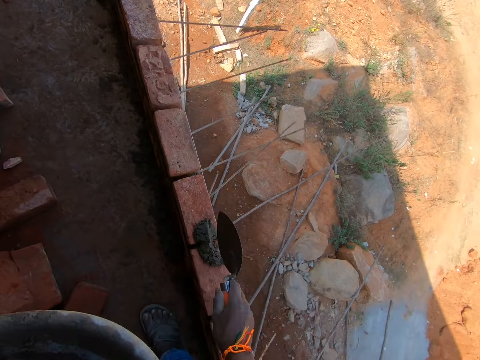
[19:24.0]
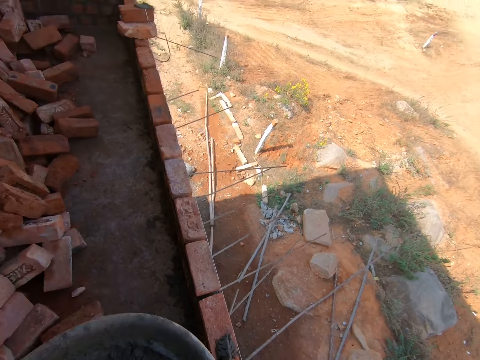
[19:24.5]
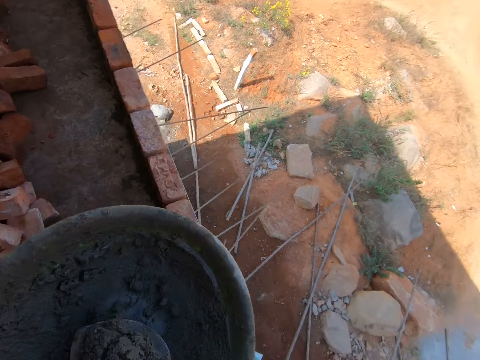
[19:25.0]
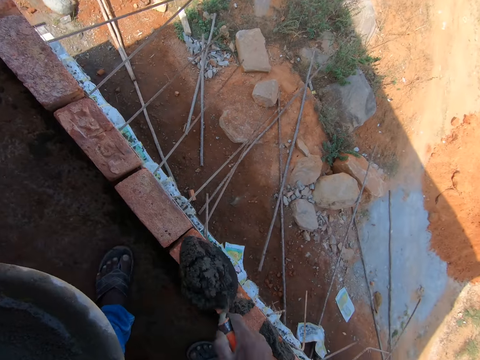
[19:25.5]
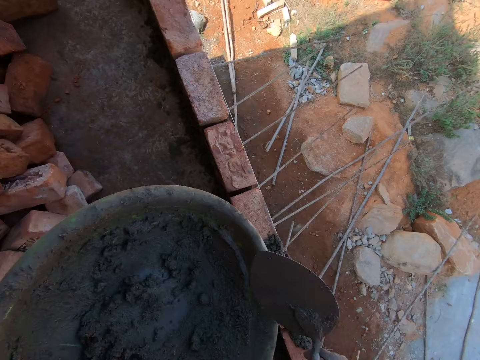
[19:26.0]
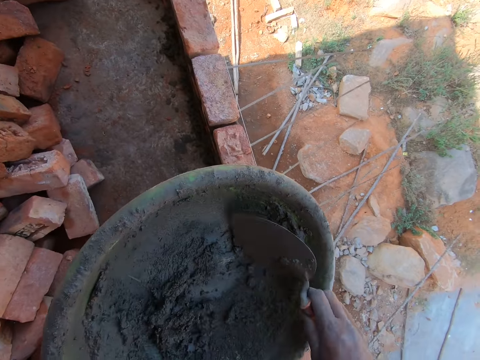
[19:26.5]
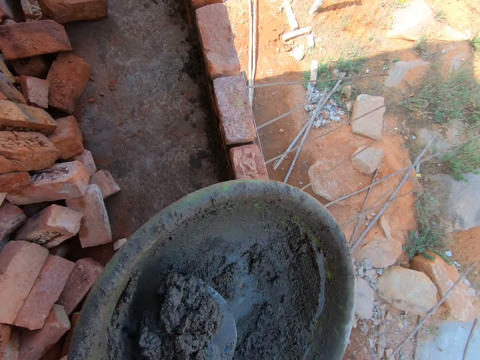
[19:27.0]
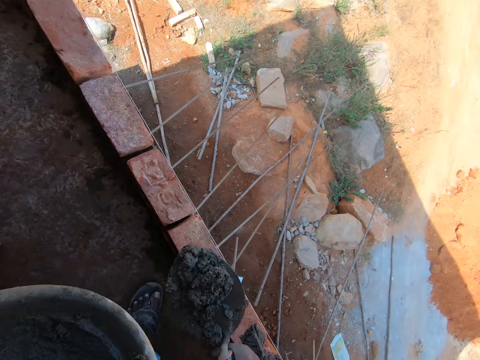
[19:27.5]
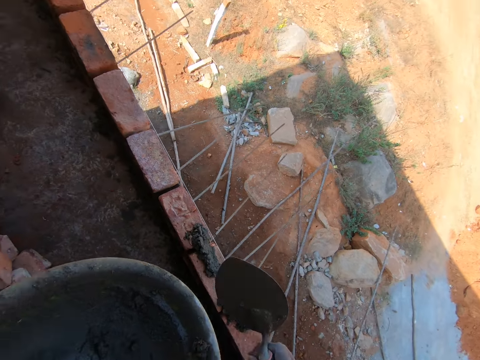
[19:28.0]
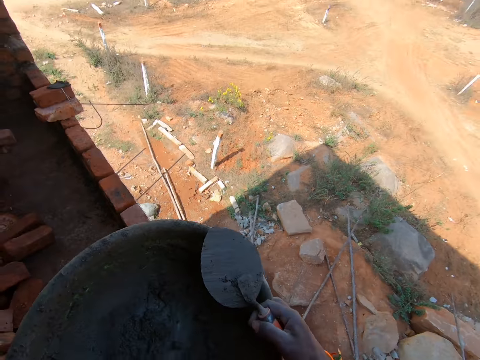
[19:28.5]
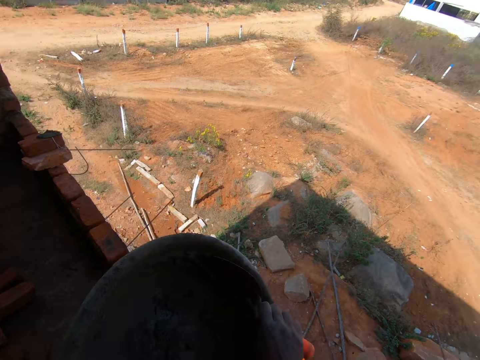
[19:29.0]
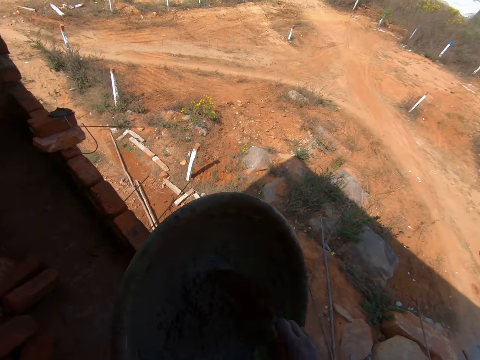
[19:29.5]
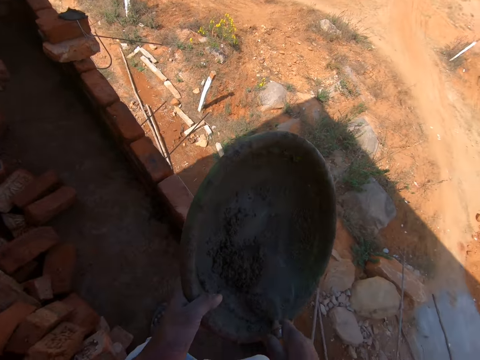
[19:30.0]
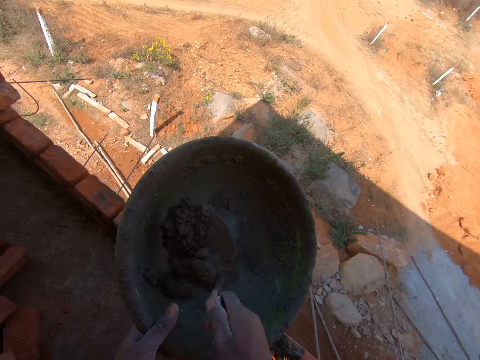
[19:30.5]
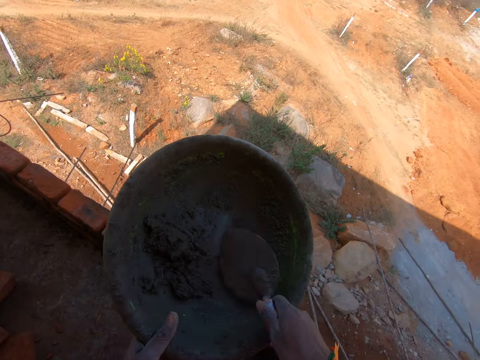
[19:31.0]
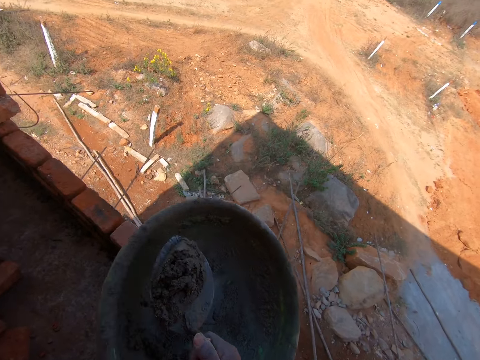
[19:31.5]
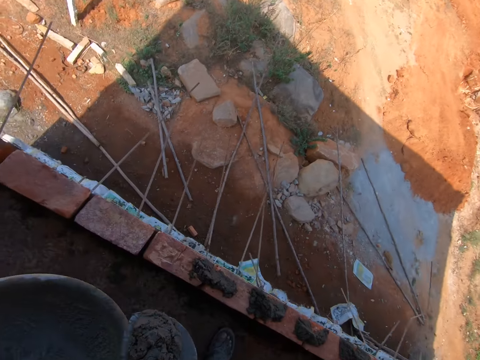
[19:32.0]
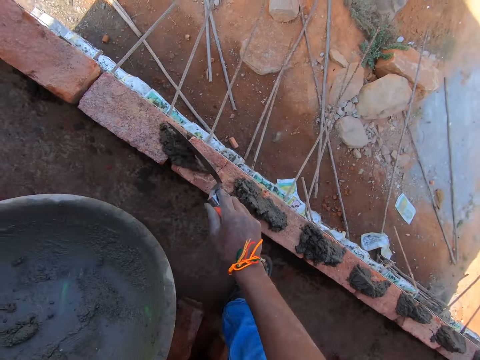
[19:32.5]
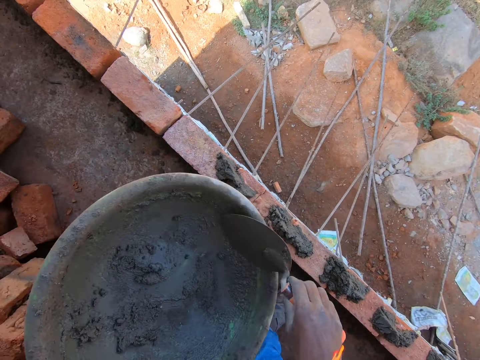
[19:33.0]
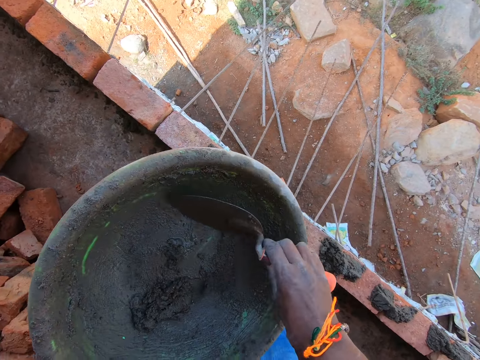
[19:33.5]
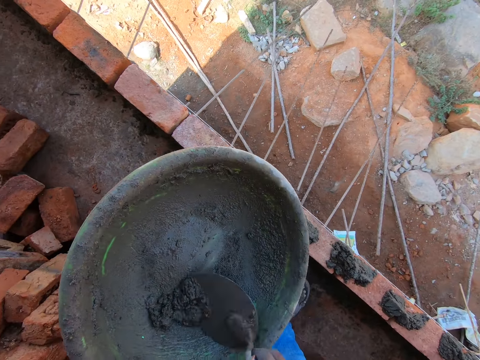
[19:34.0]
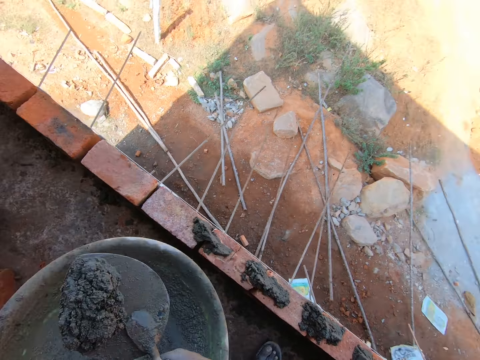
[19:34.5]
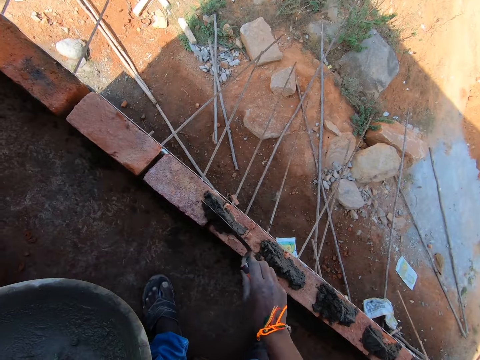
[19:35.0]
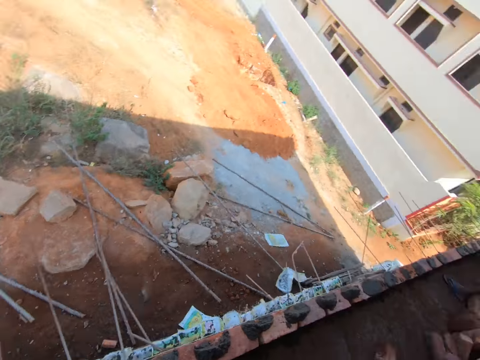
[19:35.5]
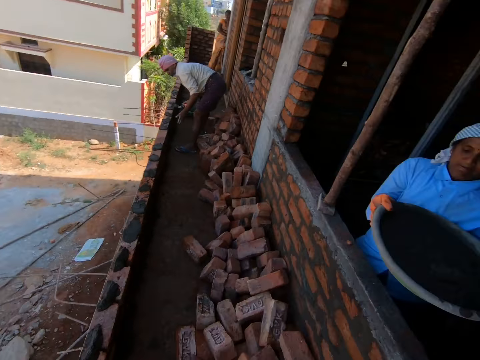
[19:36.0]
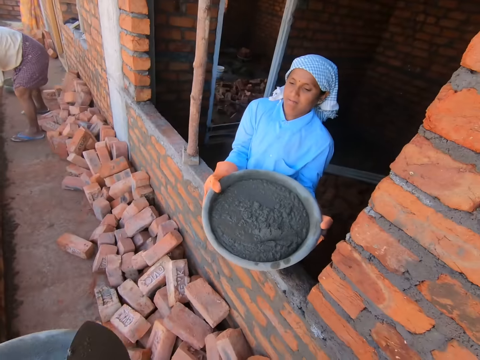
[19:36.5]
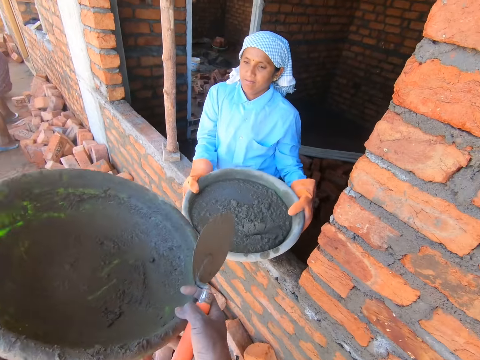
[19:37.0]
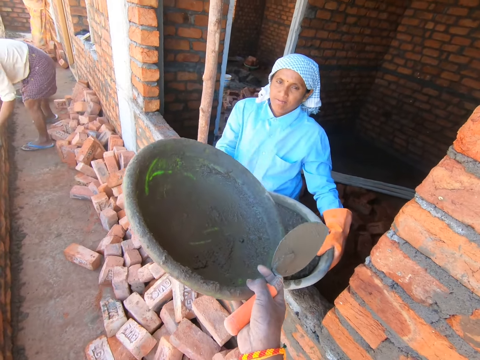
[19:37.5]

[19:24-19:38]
The camera wearer fills the gap between the bricks with a mortar. They scoop the mortar in the cement bowl with a trowel. They fill the gap between the bricks with the mortar. They scoop the mortar in the cement bowl with the trowel. They fill the gap between the bricks with the mortar. They scoop the mortar in the cement bowl with the trowel. They fill the gap between the bricks with the mortar. They scoop the mortar in the cement bowl with the trowel. They fill the gap between the bricks with the mortar. They look around the compound.

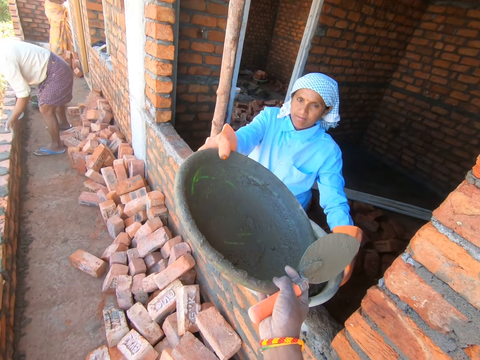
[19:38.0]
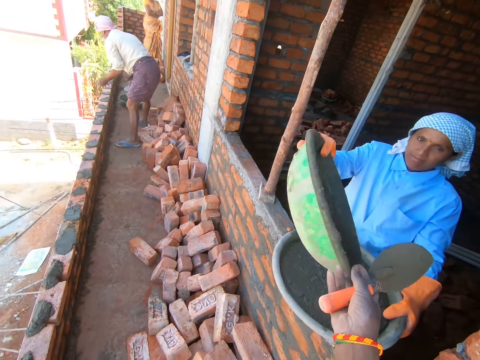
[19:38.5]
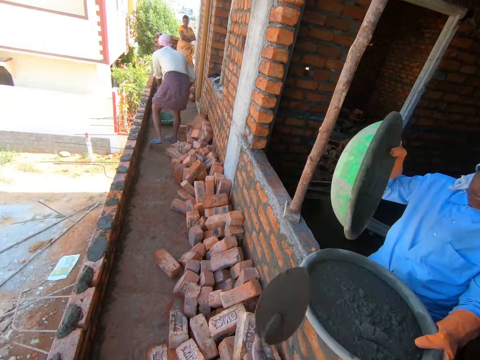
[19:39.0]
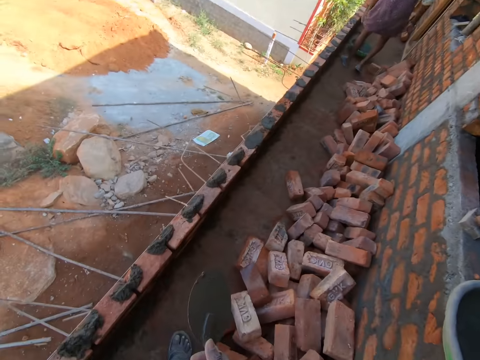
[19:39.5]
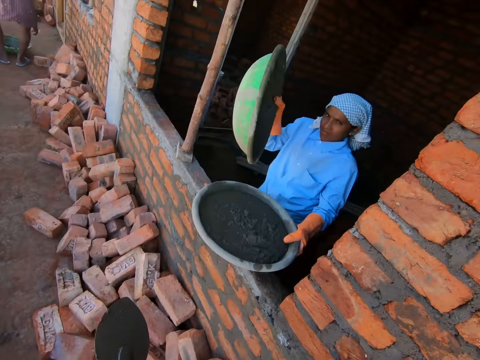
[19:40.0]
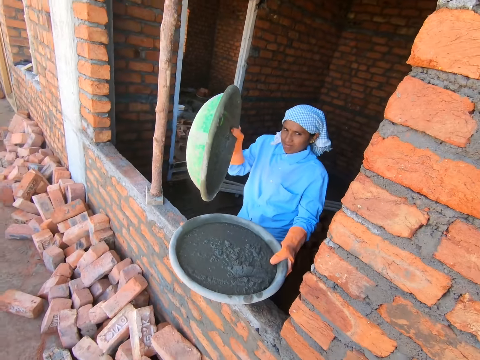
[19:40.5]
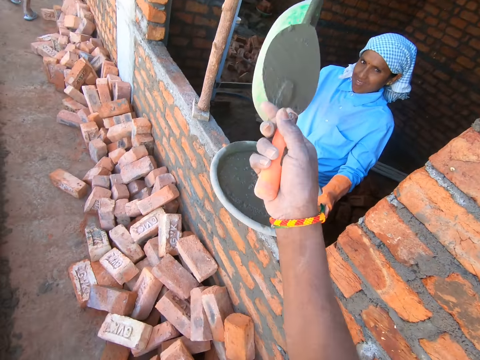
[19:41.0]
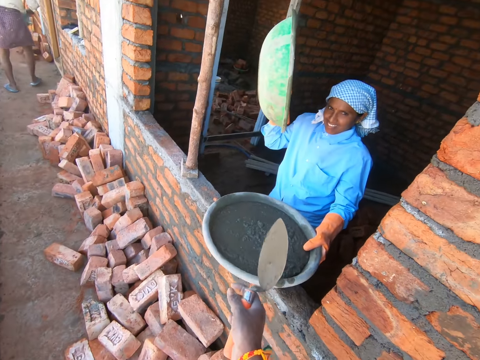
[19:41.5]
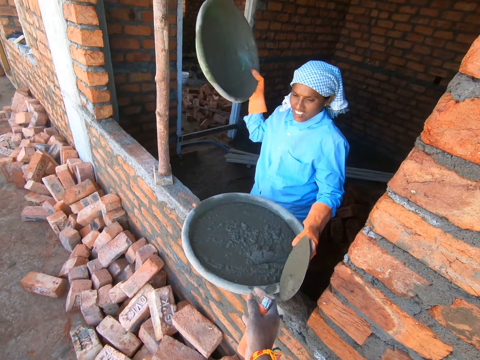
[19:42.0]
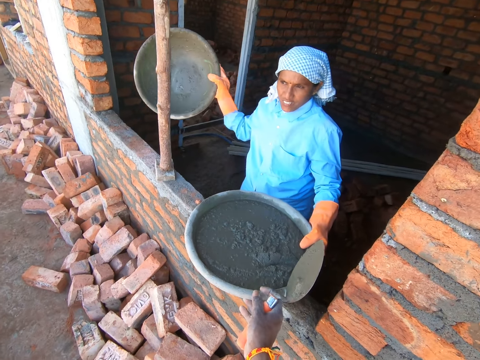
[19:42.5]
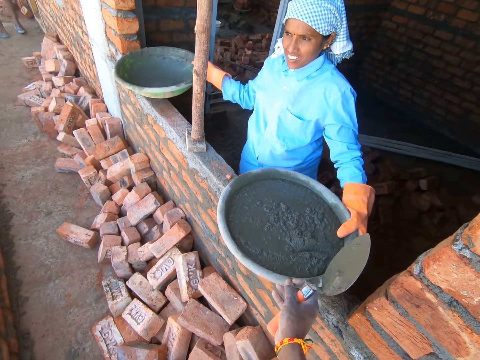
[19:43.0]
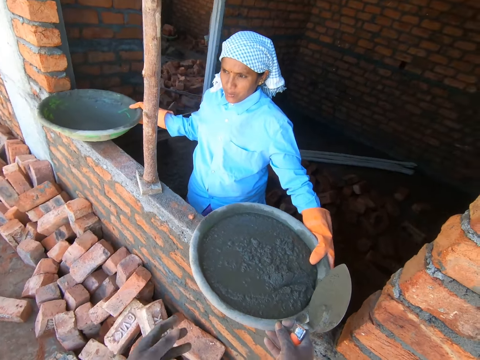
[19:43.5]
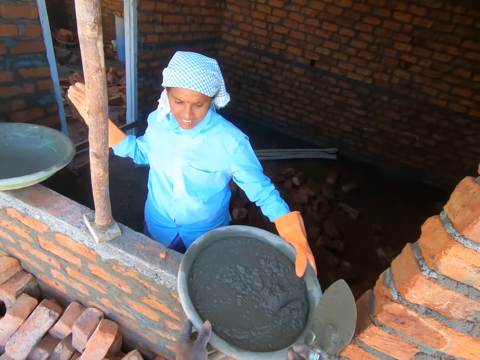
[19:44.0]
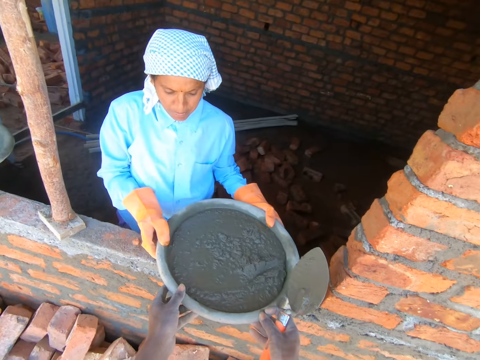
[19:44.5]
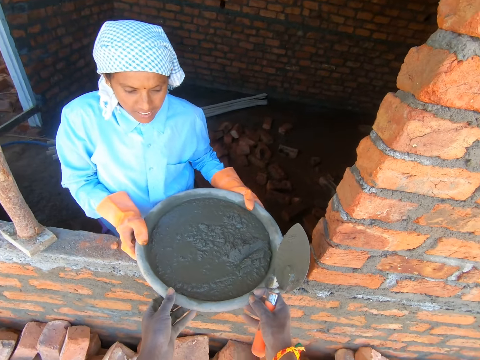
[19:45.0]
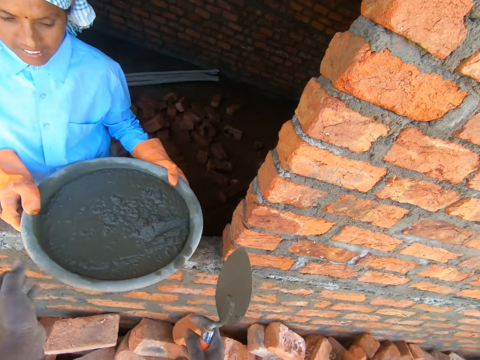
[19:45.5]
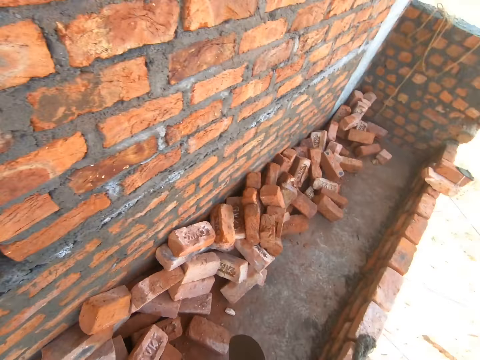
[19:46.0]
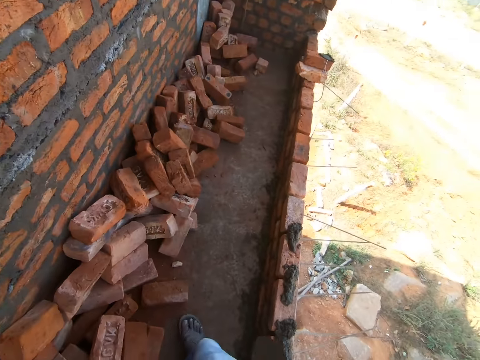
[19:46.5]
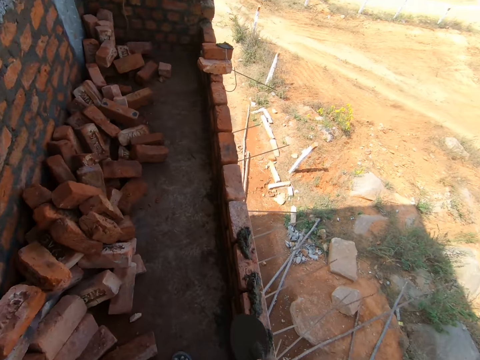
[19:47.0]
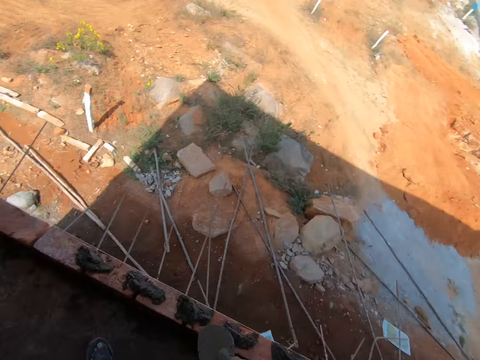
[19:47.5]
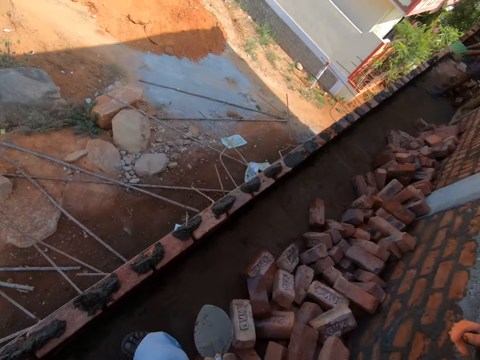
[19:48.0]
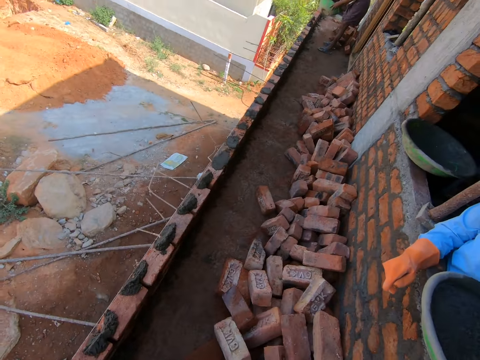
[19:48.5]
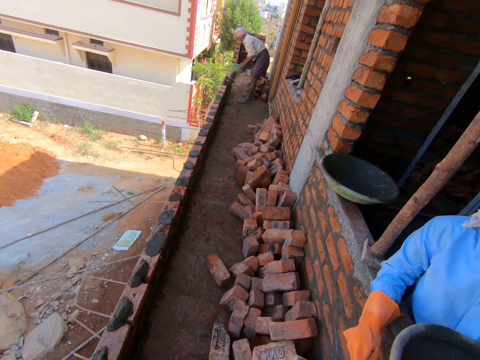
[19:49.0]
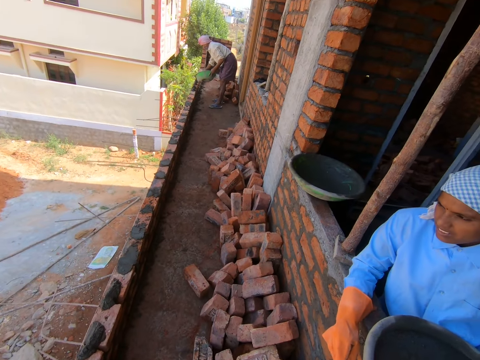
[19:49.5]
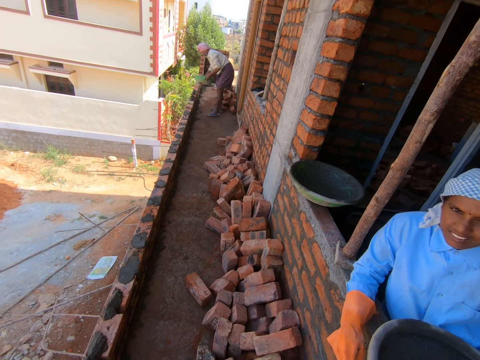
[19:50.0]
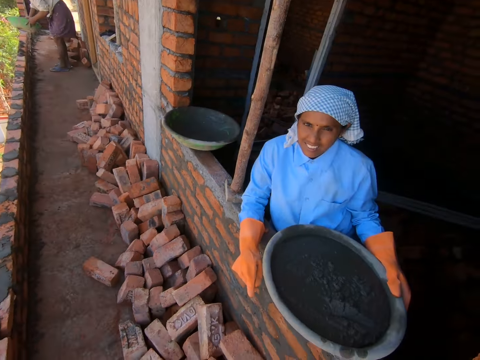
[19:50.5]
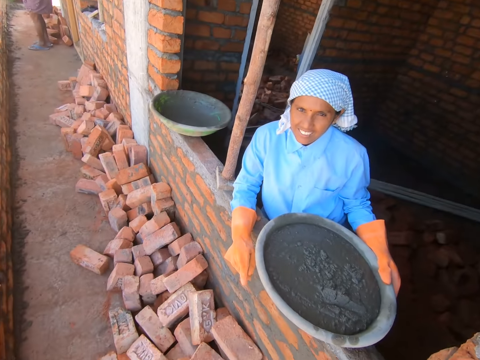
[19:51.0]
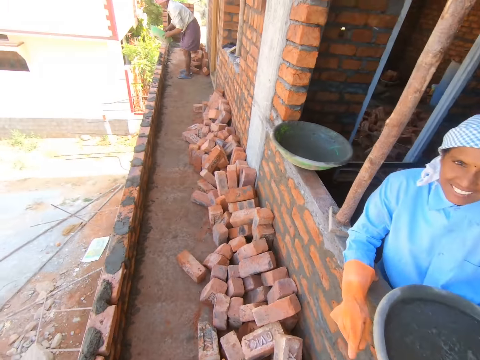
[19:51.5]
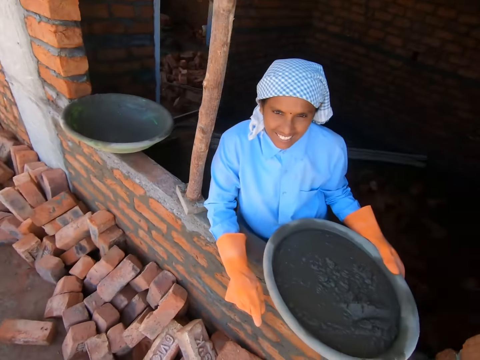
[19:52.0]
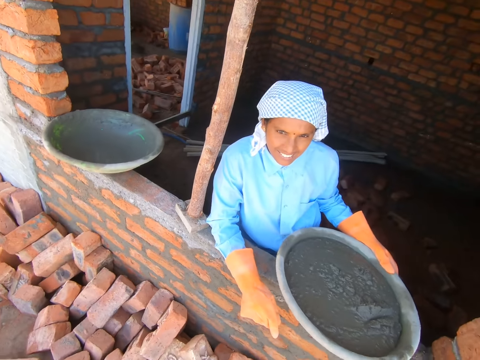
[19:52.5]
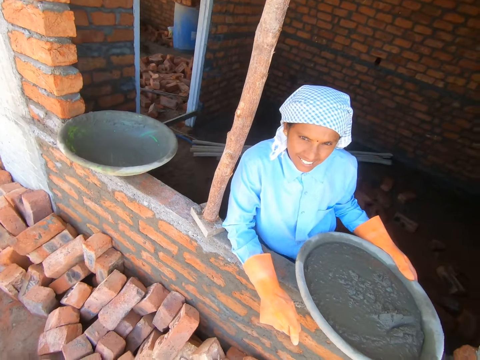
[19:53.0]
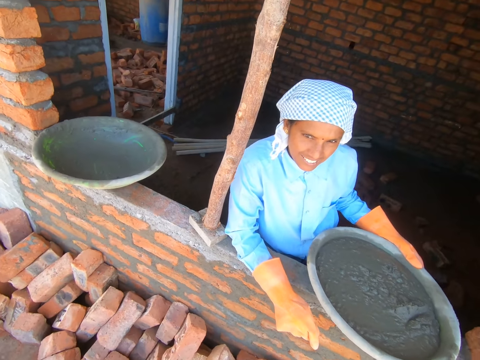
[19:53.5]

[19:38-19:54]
The camera wearer gives the man the cement head pan. He looks around the compound. He talks to the man. He holds the cement head pan with his hands. He looks around the compound. He converses with the man. He talks to the man.
